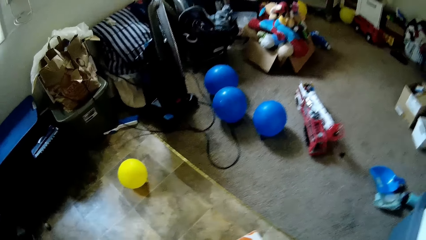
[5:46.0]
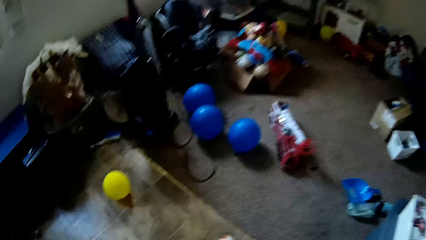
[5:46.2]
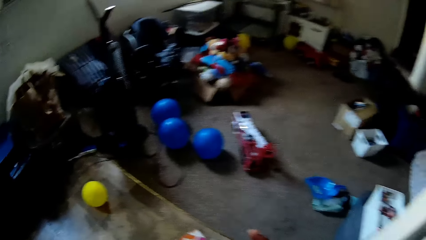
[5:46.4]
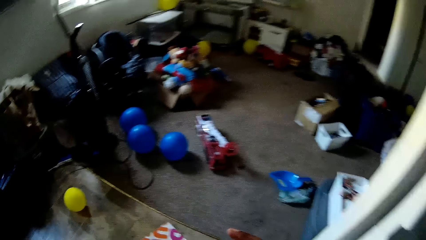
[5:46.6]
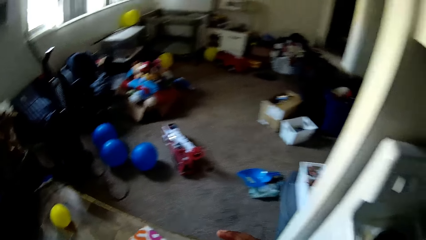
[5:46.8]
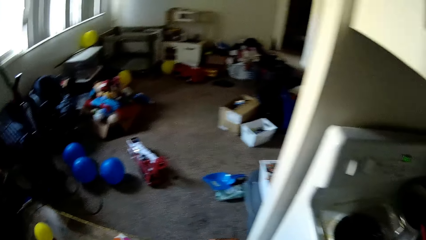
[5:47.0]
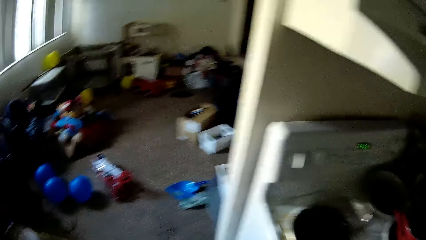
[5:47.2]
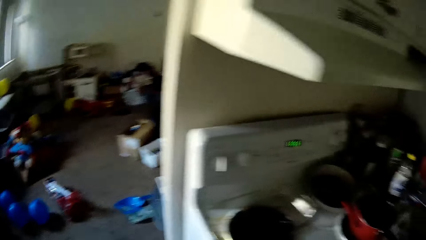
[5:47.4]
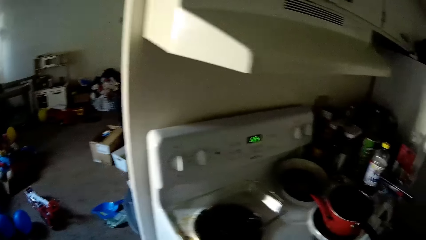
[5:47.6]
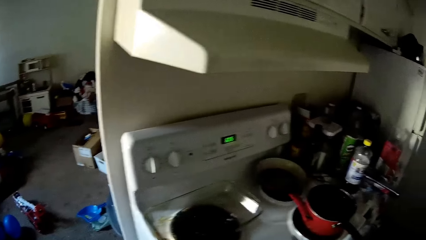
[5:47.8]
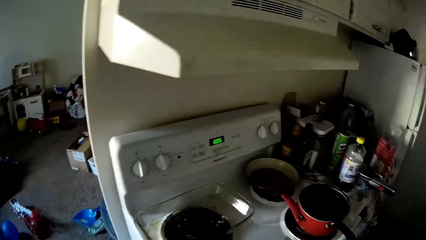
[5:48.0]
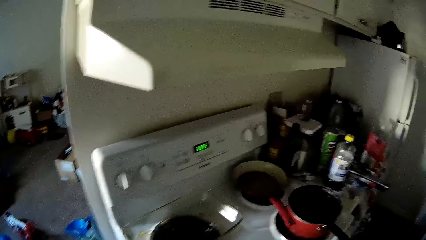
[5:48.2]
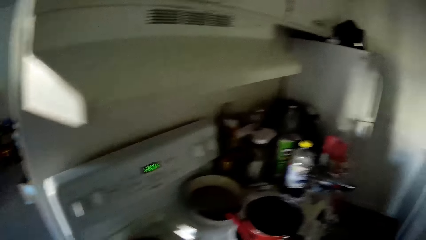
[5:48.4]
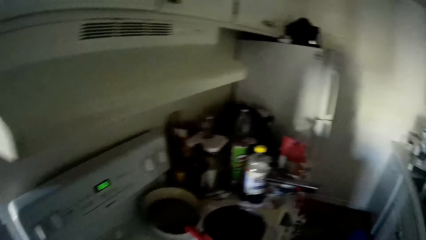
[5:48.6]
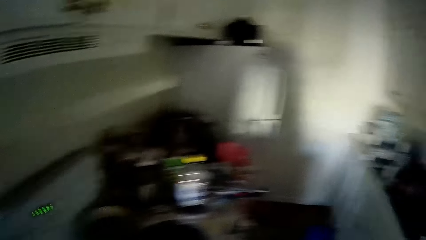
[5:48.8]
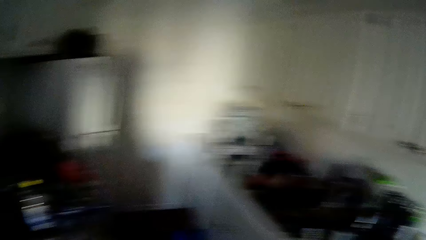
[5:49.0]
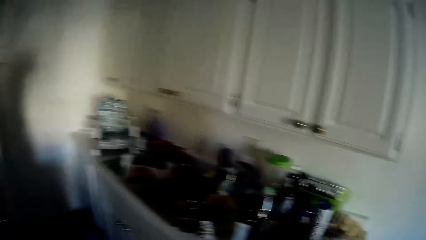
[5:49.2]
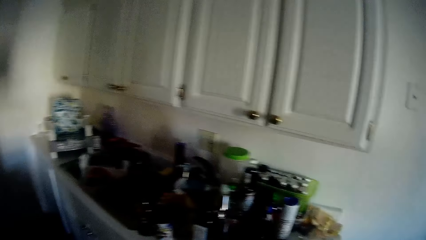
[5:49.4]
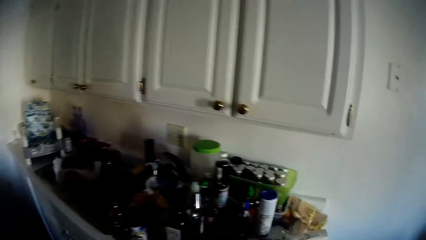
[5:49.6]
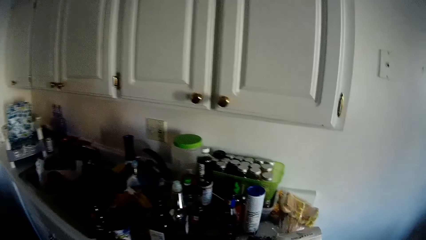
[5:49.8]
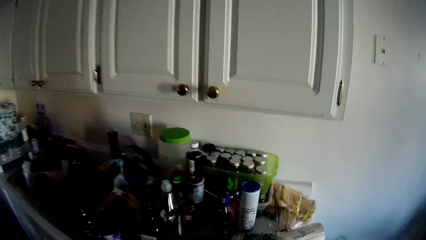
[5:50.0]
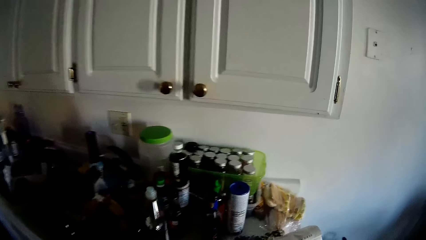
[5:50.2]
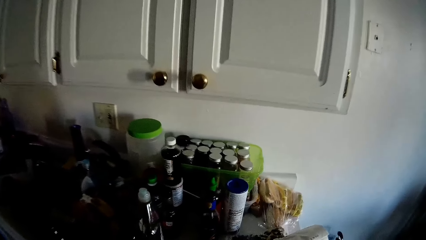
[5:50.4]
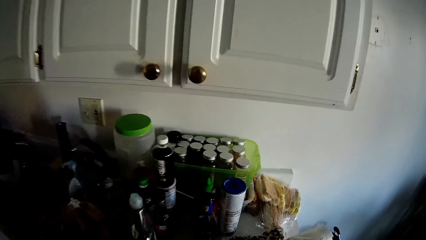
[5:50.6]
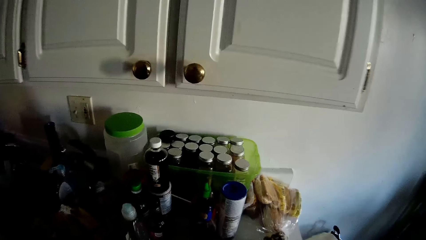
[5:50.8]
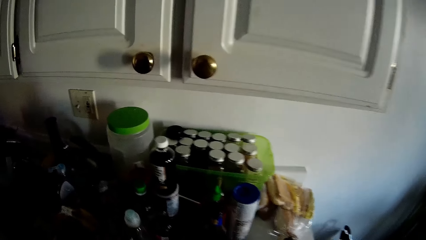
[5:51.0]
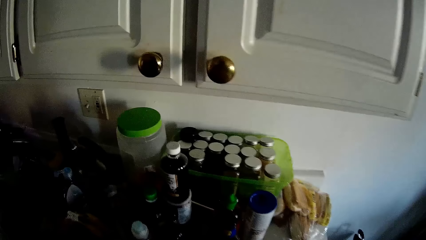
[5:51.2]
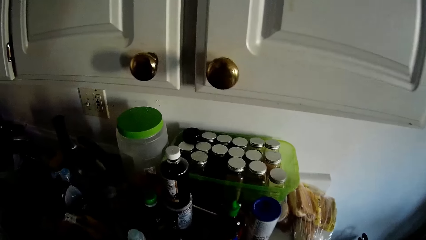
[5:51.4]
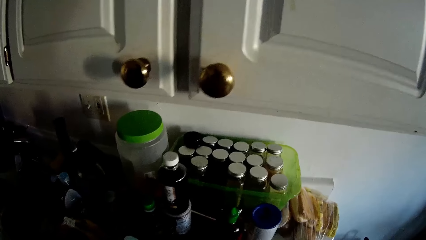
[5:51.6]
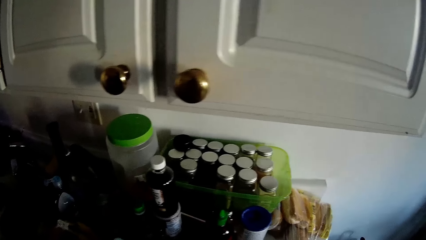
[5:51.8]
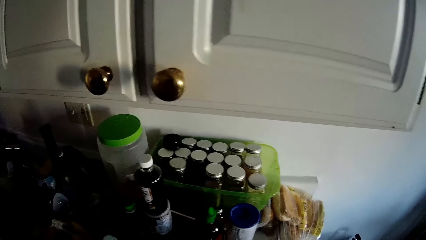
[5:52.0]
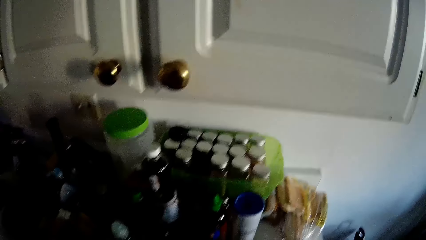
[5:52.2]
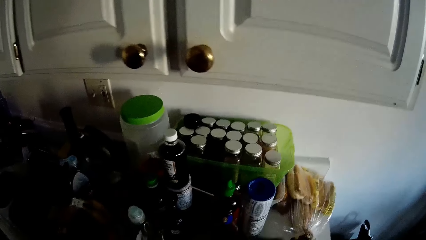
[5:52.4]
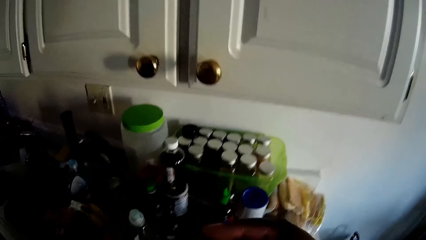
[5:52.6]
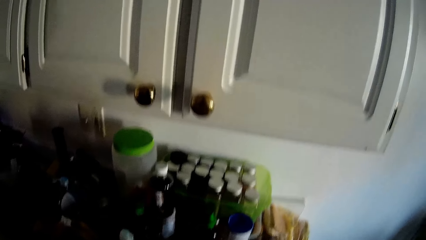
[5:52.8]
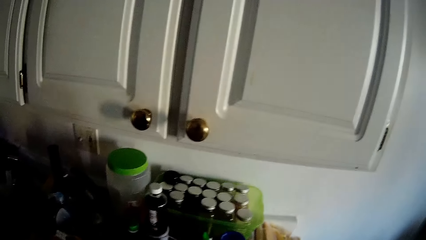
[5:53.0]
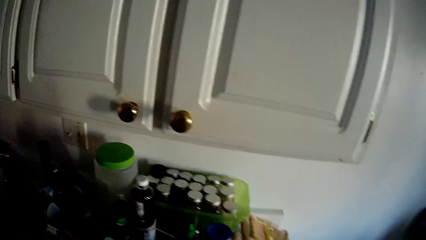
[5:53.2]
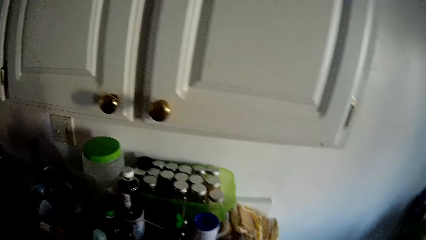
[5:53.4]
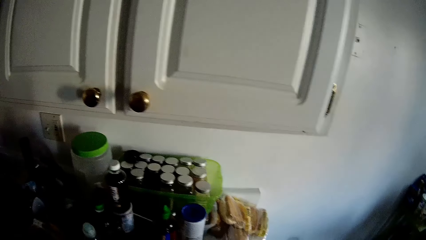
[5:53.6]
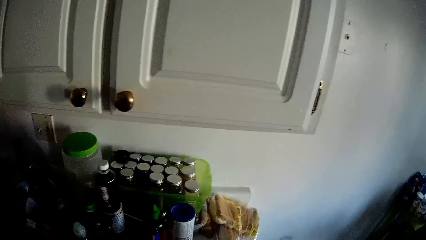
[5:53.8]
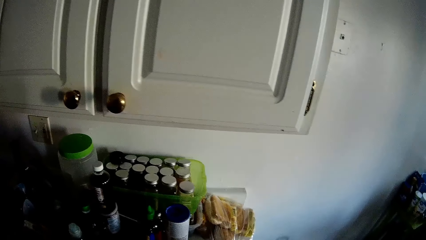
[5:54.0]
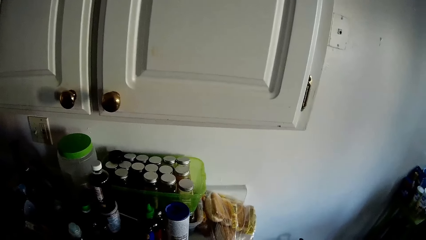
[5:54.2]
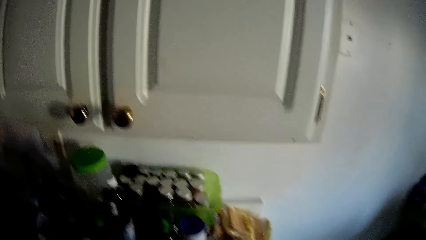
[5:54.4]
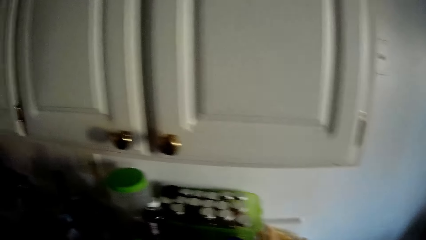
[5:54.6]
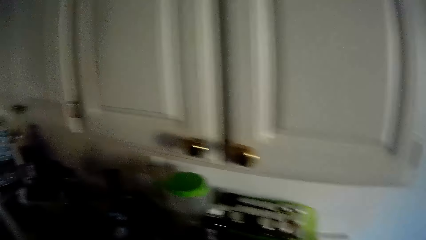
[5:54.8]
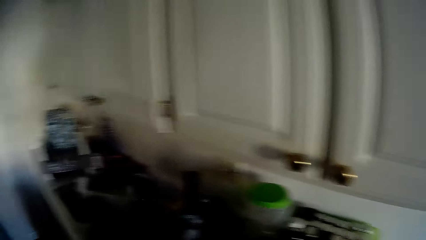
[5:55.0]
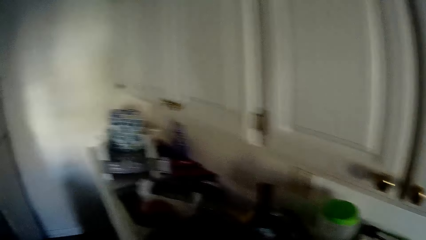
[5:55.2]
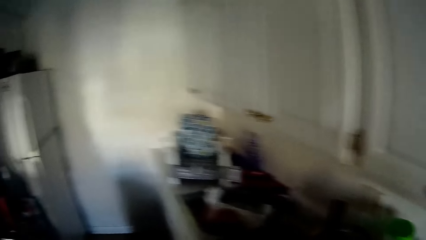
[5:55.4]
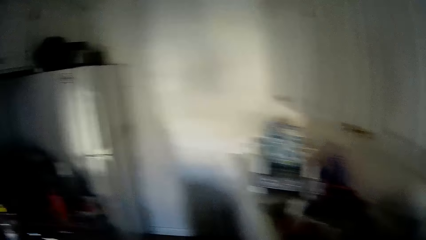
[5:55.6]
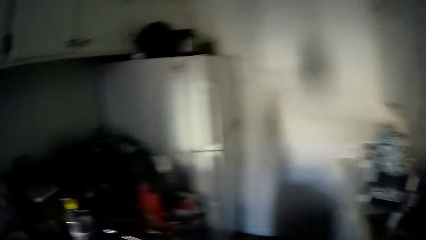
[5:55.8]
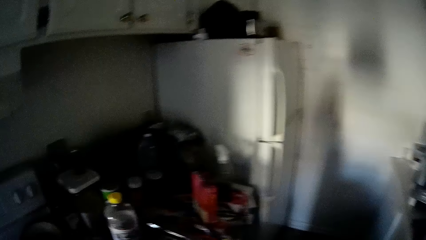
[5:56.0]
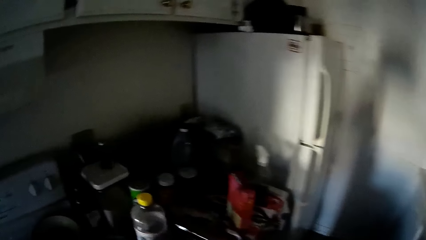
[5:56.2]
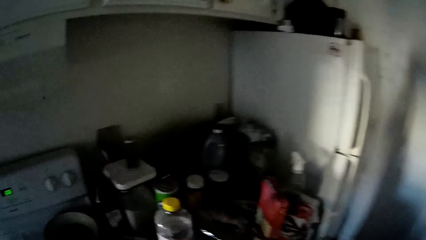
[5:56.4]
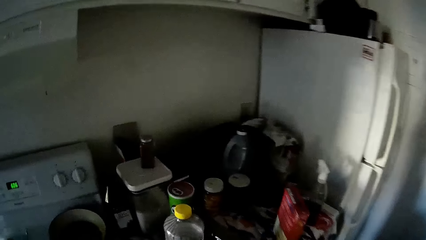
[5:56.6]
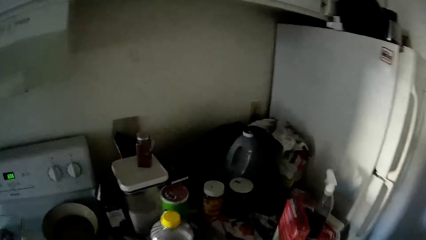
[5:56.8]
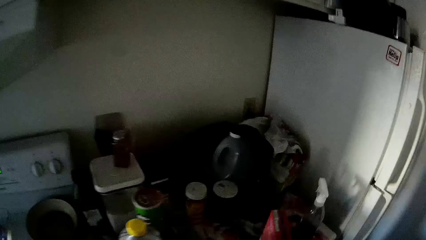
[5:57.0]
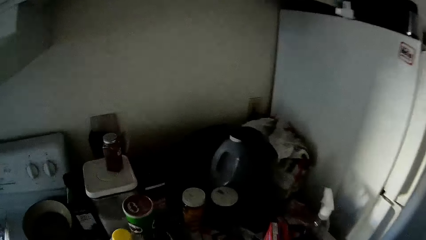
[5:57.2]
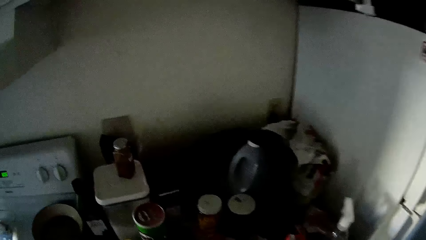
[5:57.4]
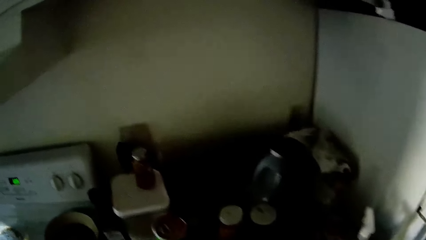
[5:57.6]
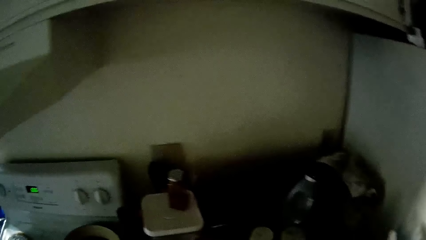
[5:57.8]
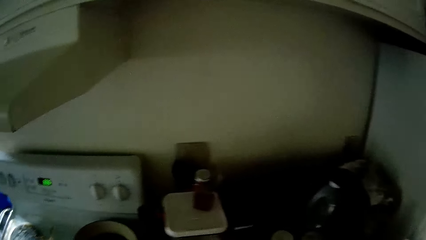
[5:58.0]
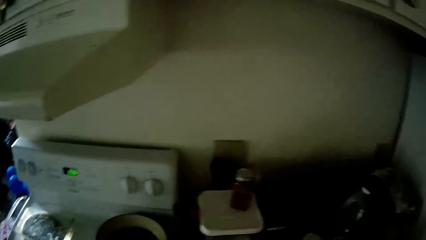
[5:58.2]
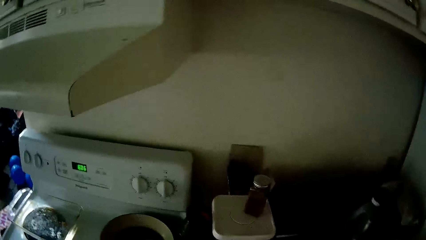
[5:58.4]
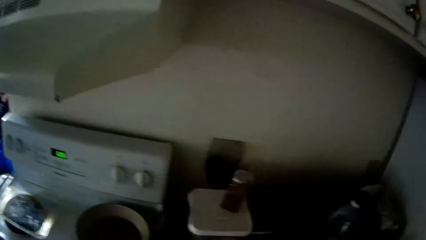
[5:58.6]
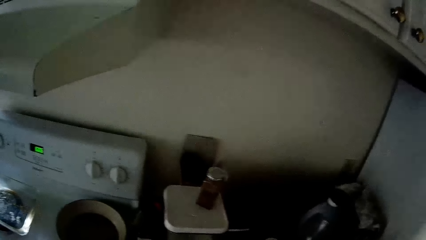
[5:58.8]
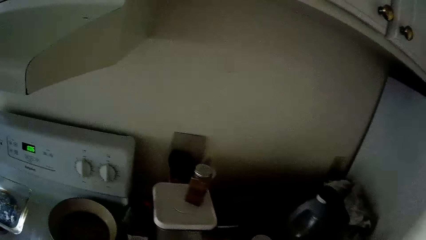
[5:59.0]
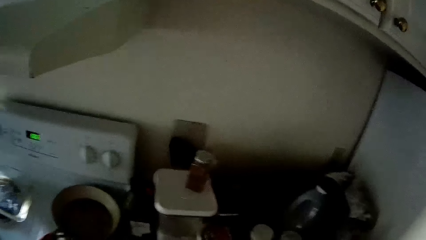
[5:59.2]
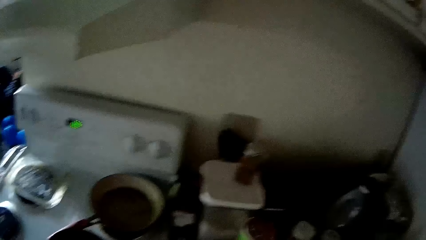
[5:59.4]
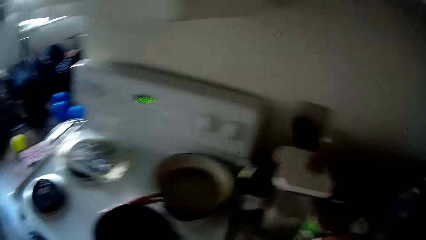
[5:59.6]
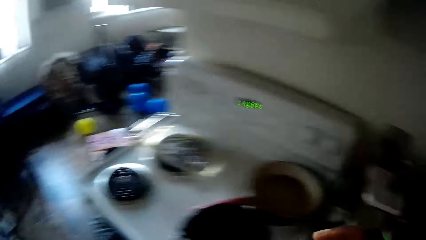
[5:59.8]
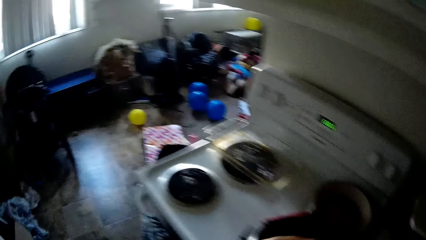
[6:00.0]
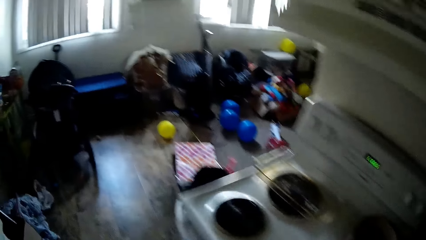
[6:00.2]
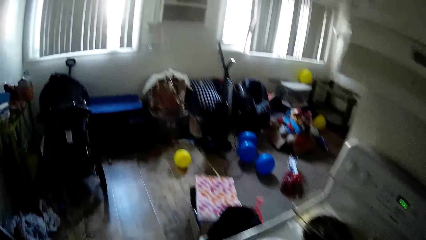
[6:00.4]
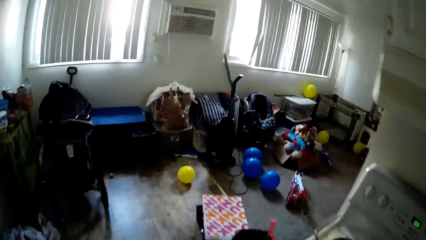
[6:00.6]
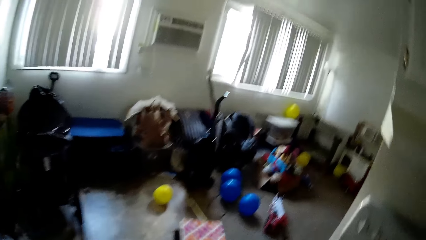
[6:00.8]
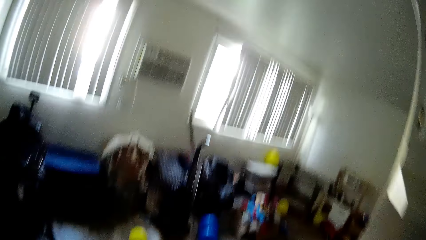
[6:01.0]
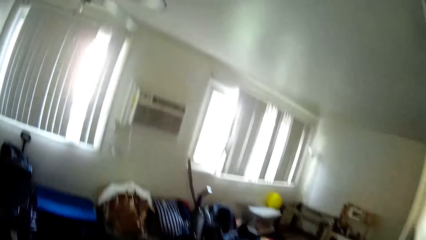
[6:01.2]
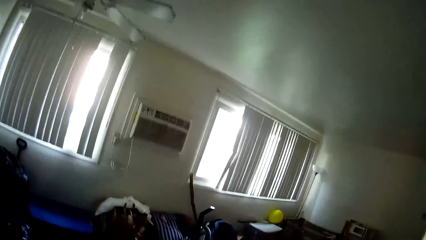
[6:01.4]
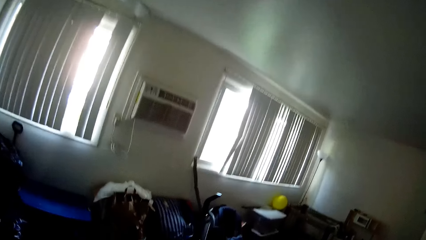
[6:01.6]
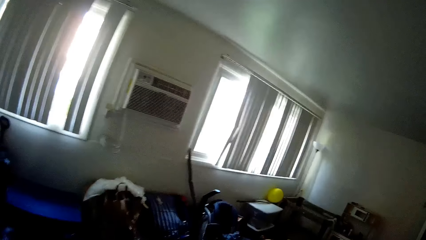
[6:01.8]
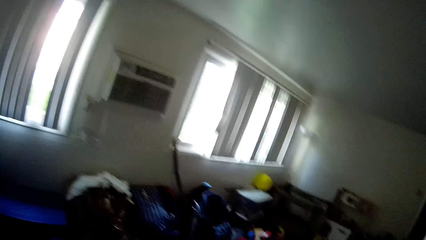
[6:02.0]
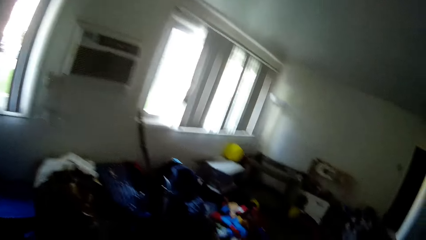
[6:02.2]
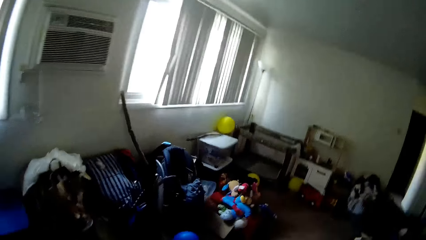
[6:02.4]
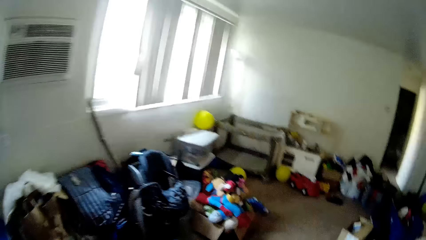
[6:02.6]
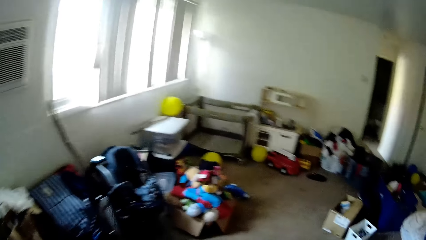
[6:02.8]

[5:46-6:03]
The camera wearer stares at the oven. They stare at the wall. They stare at the oven. They walk in the house.
